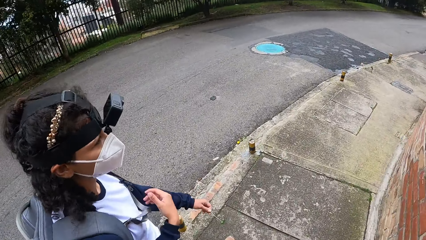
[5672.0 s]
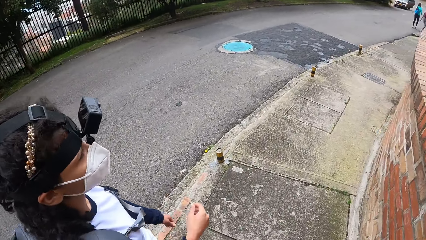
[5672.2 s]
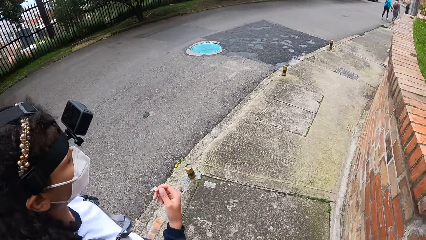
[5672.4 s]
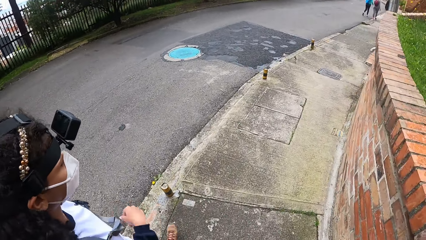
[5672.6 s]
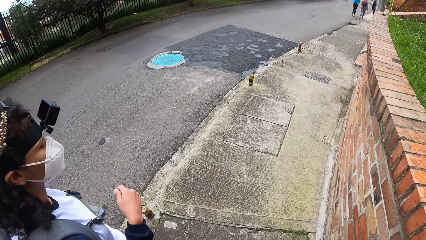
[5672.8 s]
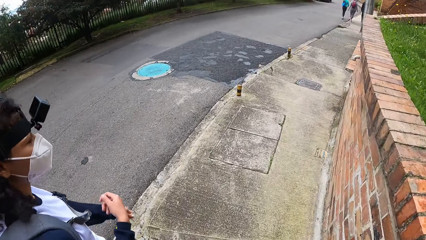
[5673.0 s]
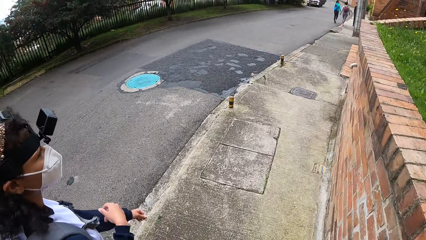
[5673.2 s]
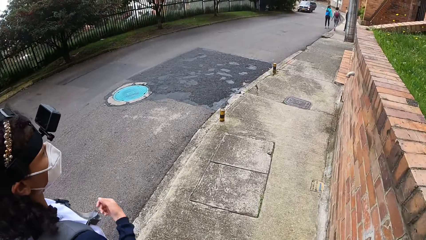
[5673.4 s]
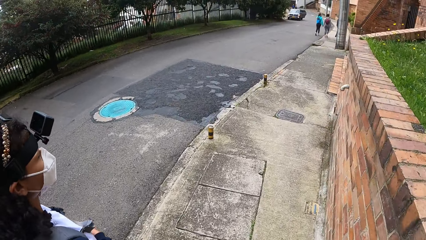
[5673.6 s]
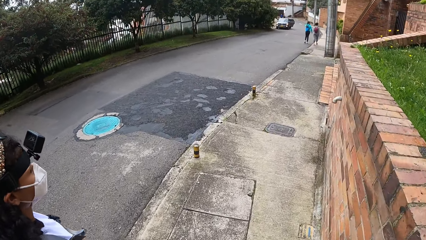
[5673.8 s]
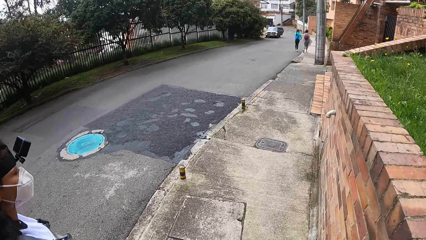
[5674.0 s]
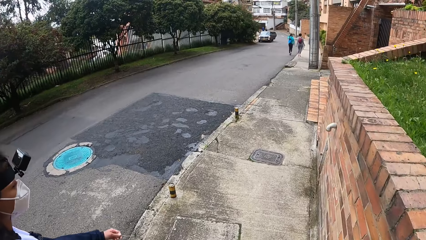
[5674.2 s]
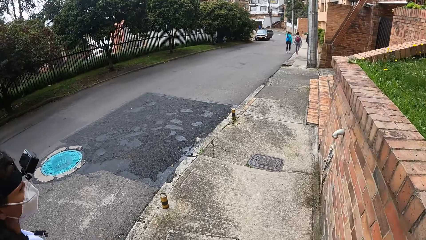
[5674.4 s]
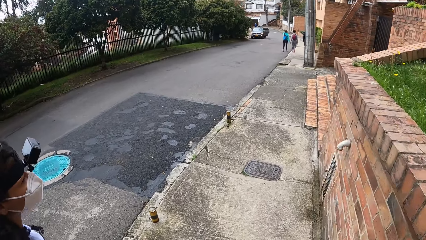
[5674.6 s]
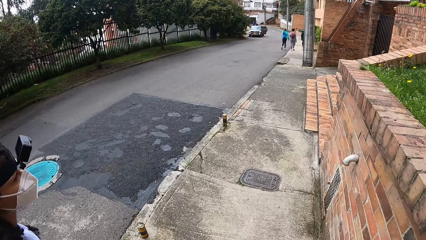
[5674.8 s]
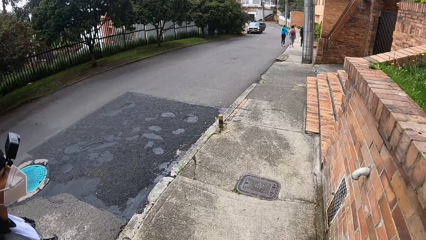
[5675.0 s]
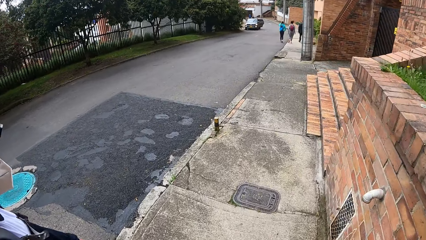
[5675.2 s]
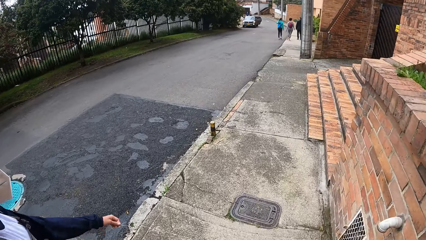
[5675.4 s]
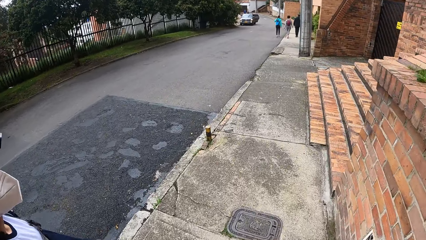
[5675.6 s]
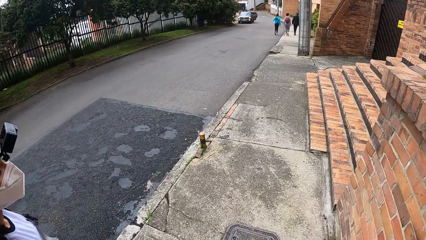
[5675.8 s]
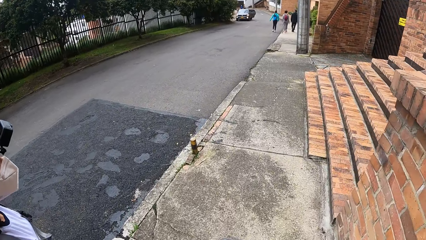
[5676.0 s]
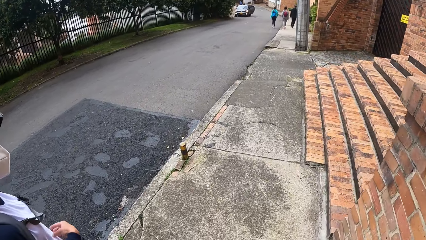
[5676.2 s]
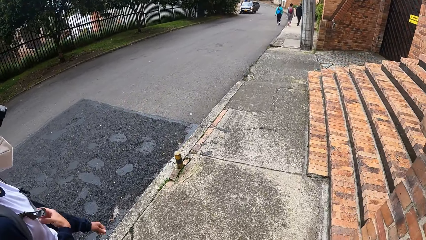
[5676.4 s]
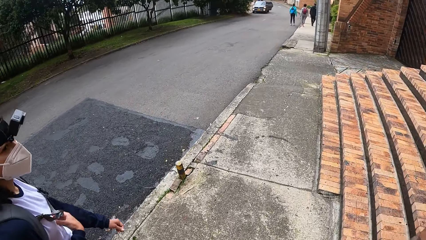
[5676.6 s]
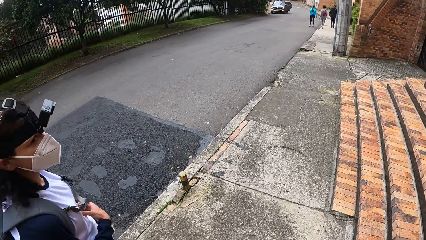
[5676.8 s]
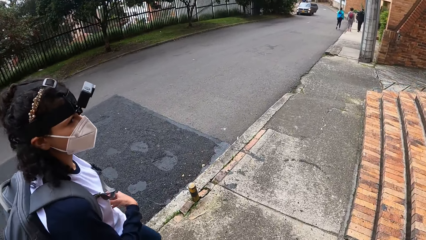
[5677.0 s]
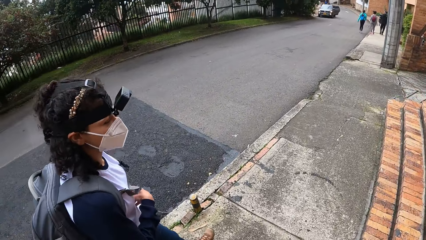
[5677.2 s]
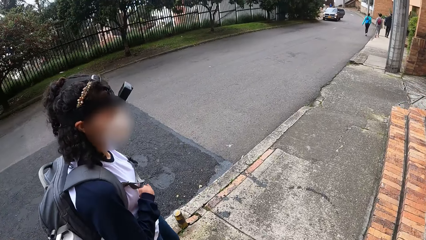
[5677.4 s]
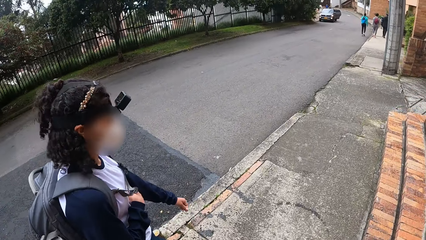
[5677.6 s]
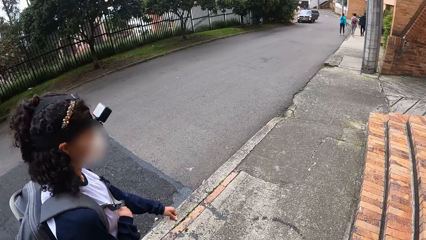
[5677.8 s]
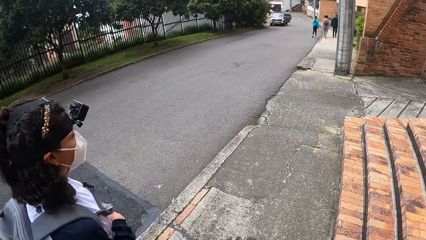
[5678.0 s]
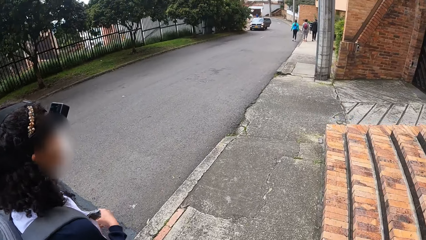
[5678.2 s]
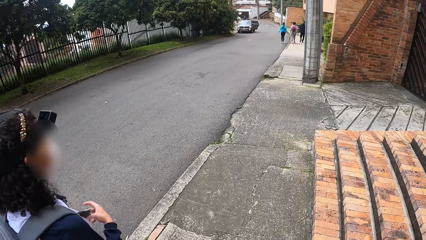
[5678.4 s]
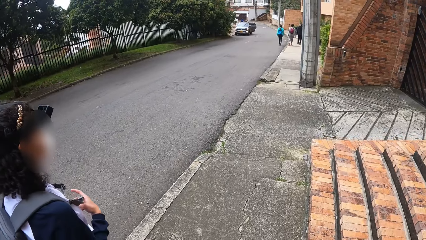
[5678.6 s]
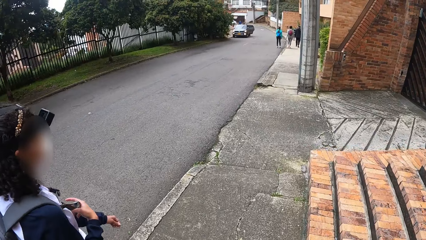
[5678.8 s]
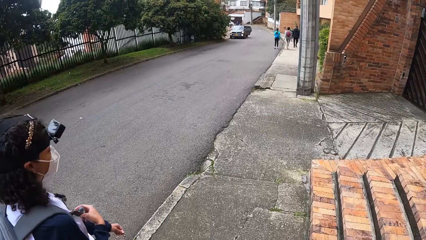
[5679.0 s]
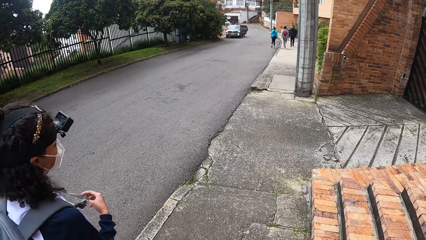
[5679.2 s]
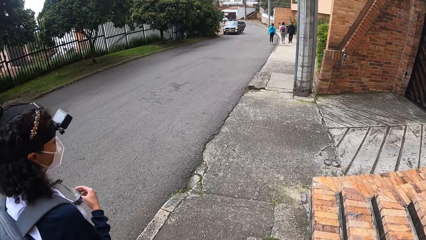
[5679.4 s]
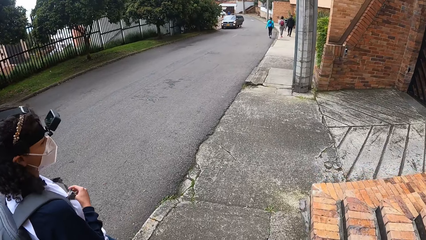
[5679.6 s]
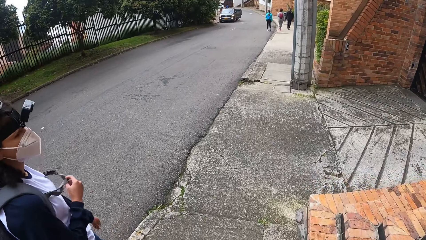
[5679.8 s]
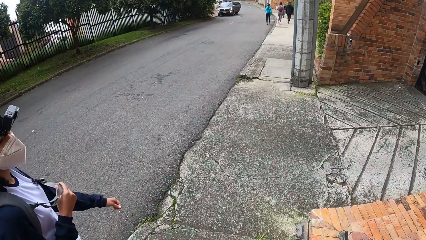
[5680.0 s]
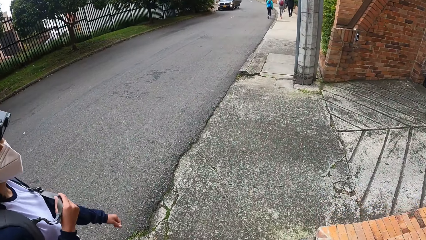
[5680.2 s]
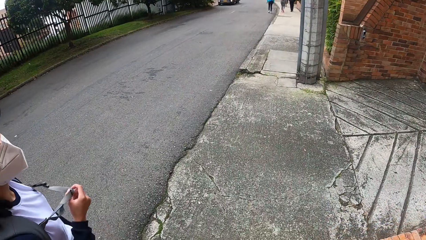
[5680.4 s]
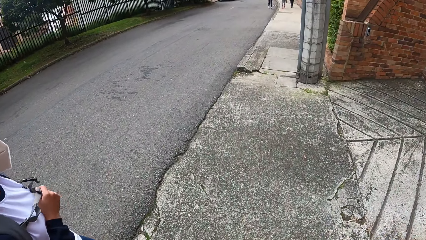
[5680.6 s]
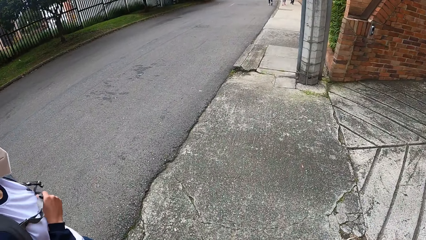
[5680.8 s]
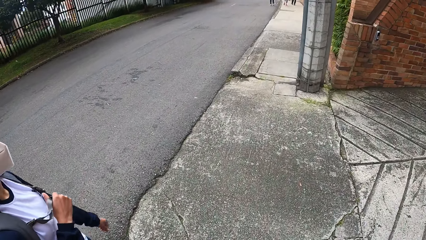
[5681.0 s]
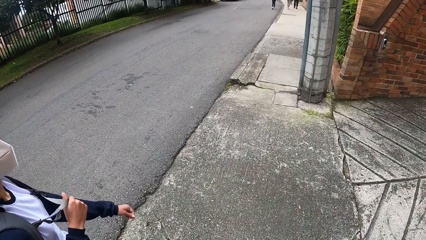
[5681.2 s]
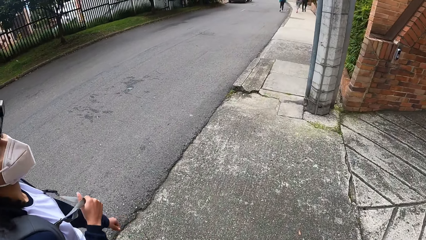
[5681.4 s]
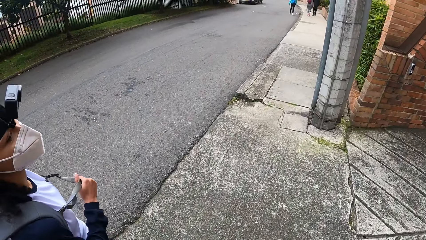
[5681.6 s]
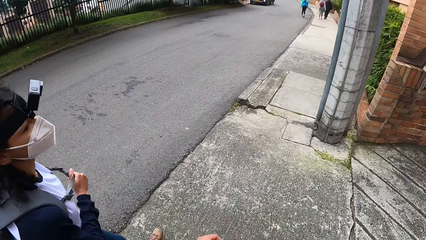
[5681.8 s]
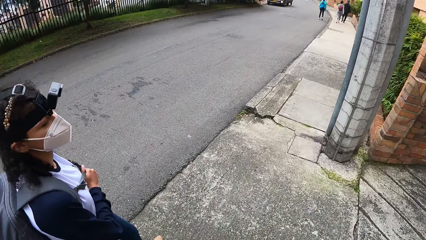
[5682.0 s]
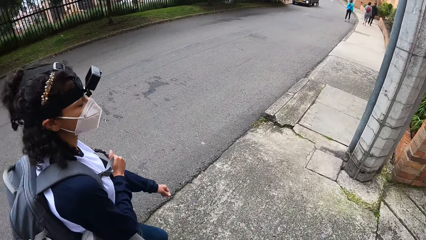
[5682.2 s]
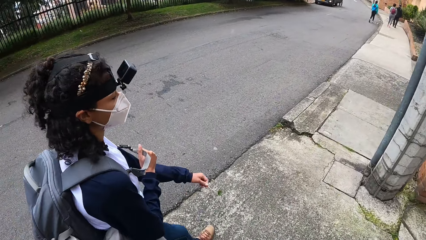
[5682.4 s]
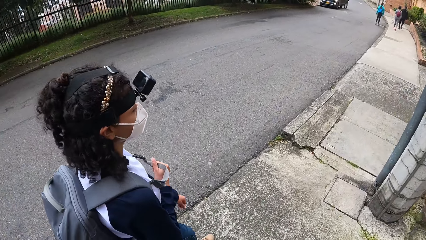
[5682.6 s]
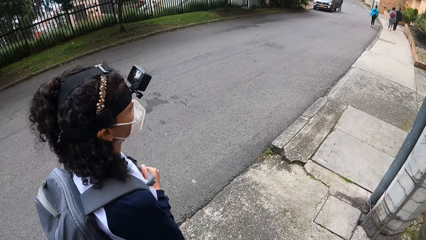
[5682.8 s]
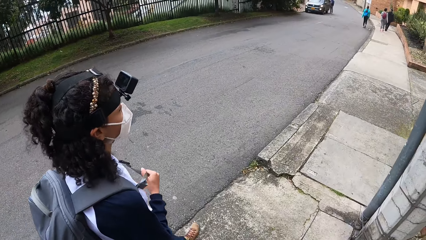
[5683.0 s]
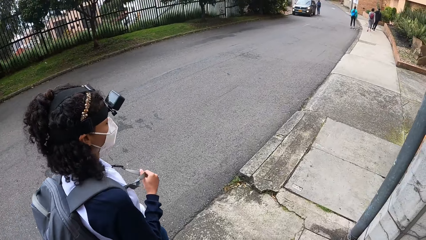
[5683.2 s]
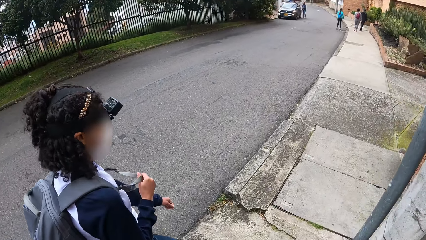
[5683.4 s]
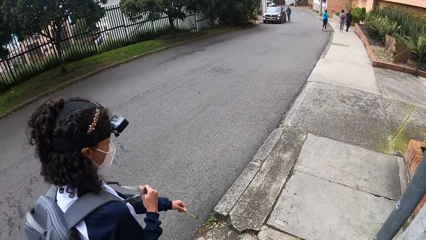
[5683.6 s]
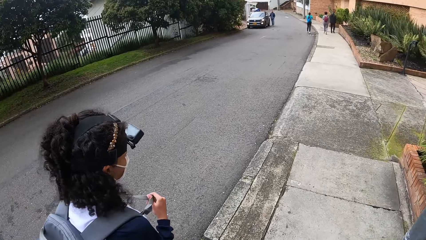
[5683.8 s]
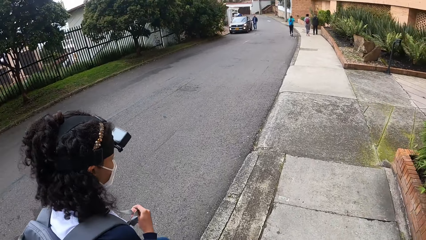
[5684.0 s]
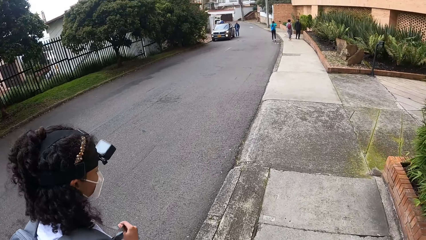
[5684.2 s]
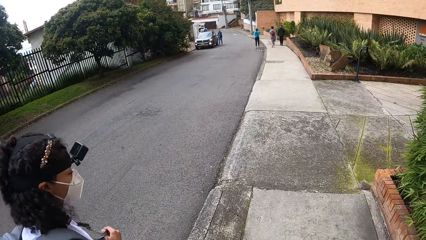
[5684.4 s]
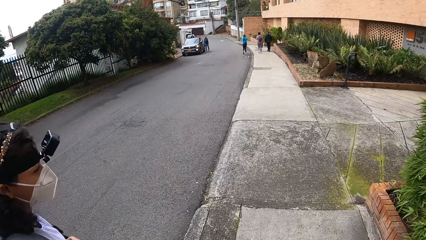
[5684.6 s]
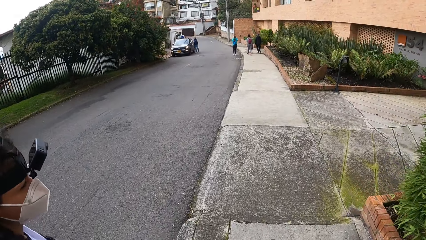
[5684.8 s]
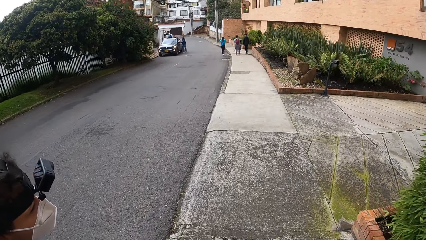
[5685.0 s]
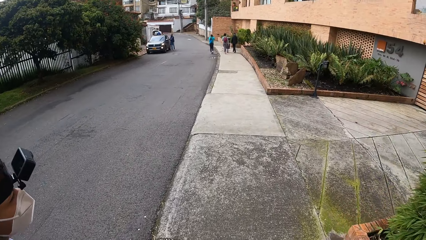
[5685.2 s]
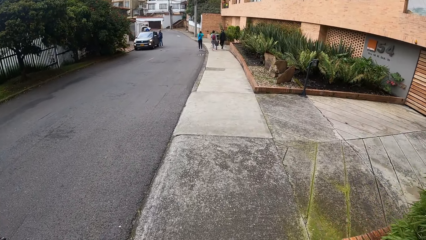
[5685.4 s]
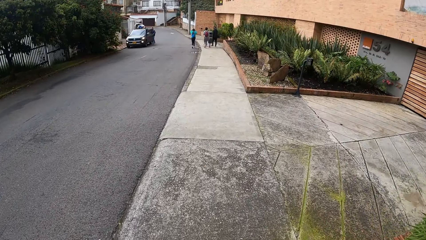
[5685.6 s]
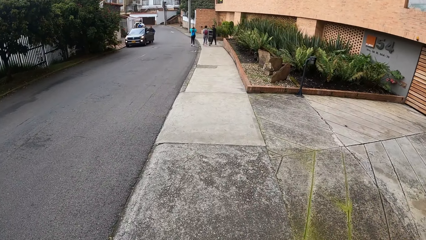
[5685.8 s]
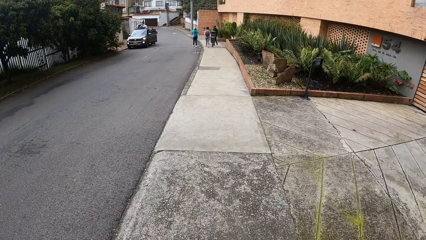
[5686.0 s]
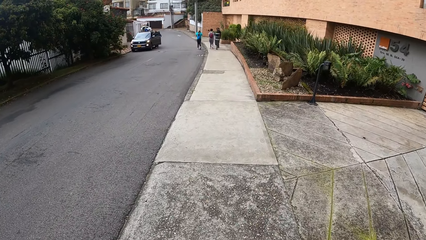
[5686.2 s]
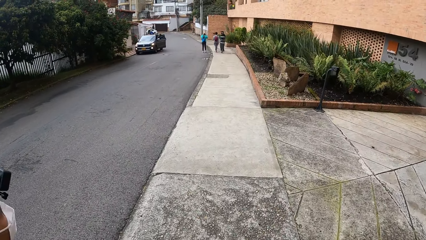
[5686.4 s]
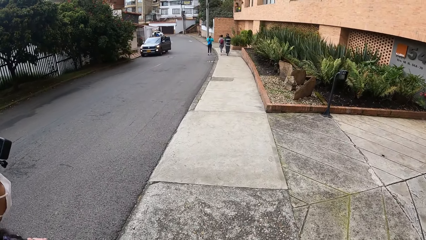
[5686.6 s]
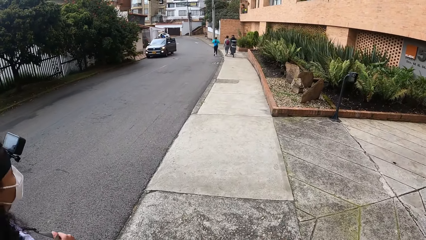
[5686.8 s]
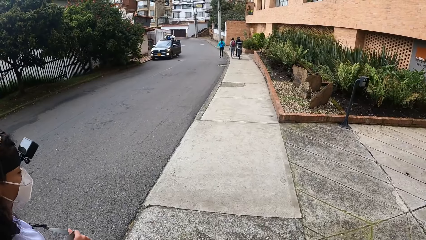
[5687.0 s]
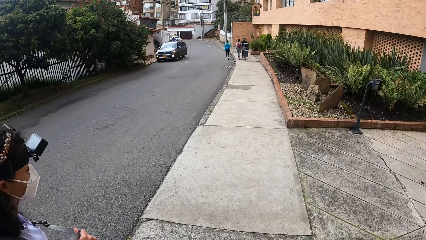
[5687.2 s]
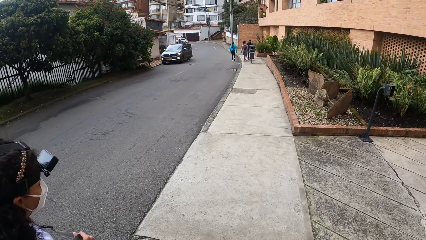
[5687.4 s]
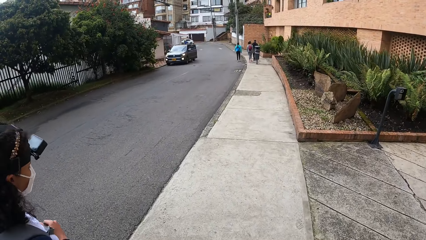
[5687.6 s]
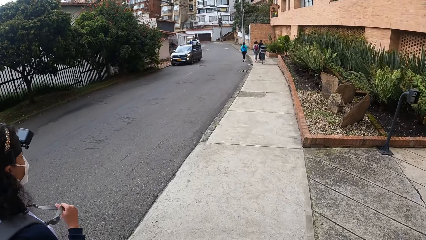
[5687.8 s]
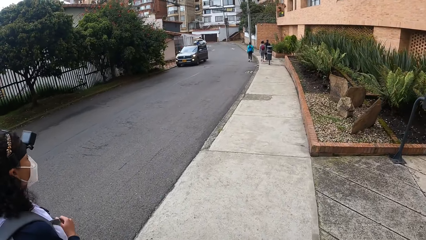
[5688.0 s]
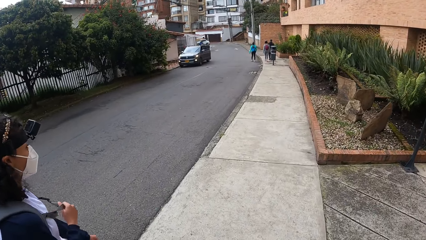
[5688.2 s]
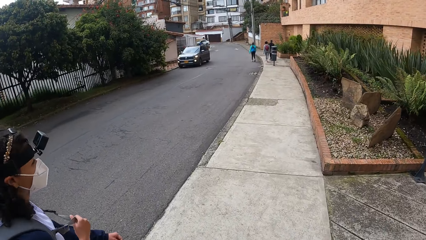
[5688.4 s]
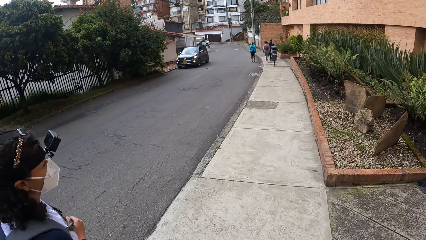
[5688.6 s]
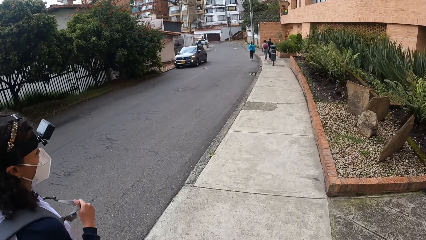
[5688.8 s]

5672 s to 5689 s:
The camera wearer looks ahead. They look around. A woman holds the strap of the backpack at her back with her right hand. The camera wearer looks ahead. They look around.
